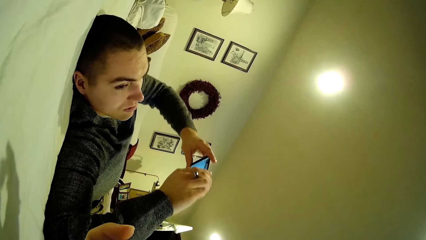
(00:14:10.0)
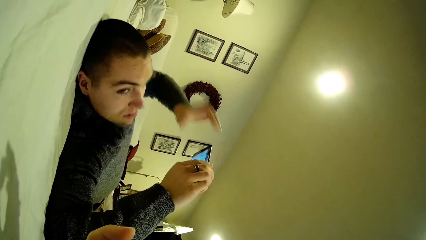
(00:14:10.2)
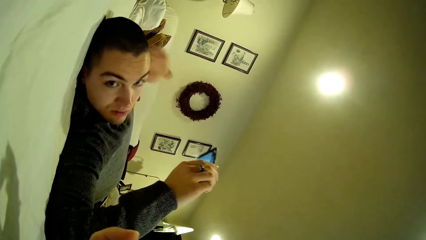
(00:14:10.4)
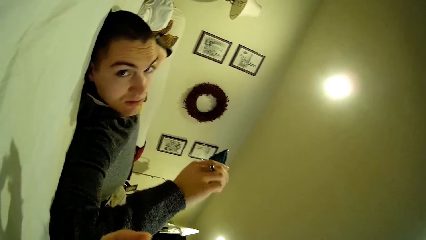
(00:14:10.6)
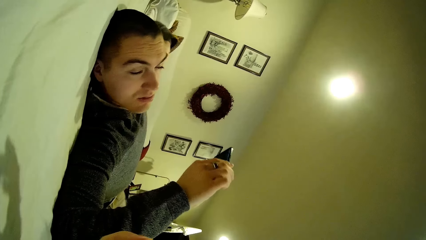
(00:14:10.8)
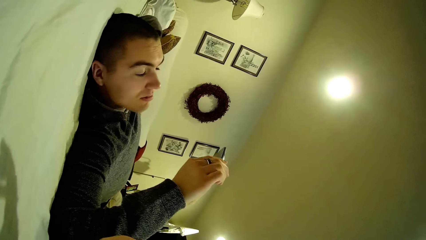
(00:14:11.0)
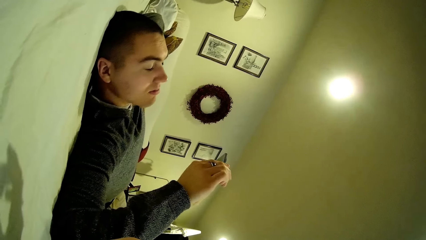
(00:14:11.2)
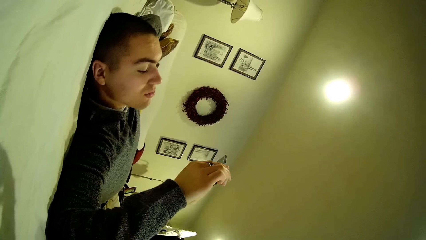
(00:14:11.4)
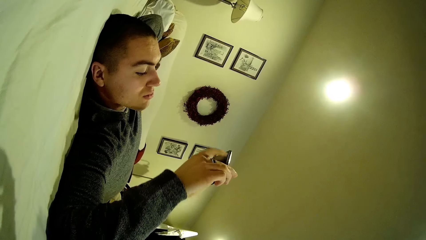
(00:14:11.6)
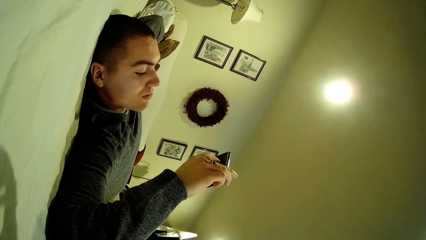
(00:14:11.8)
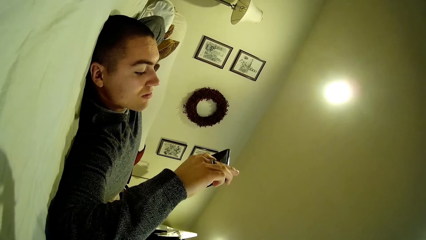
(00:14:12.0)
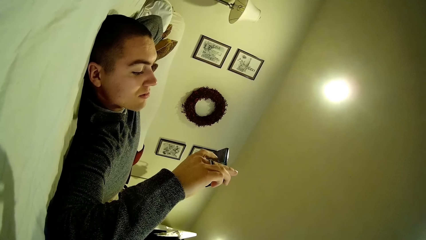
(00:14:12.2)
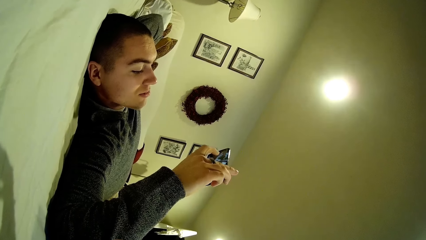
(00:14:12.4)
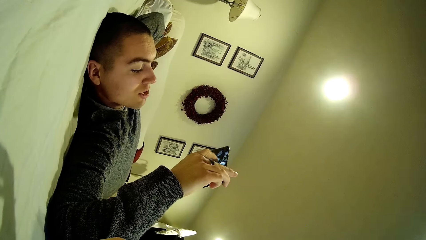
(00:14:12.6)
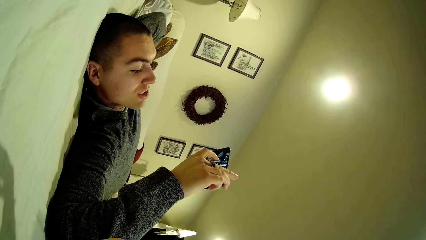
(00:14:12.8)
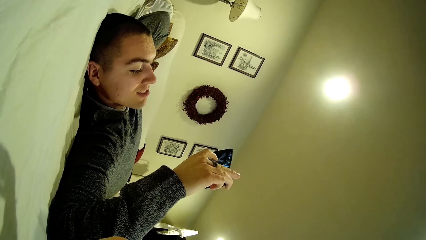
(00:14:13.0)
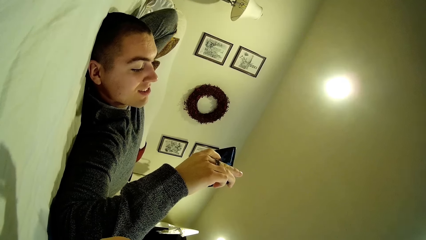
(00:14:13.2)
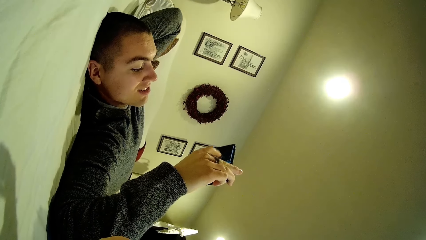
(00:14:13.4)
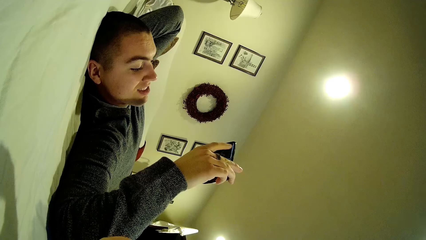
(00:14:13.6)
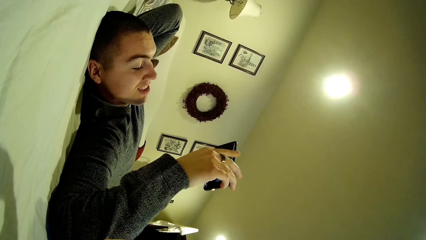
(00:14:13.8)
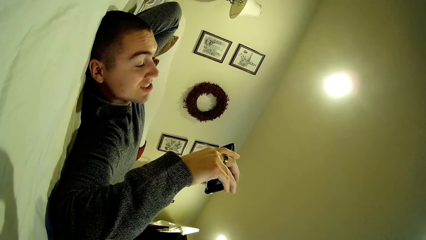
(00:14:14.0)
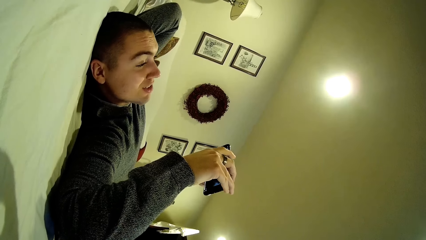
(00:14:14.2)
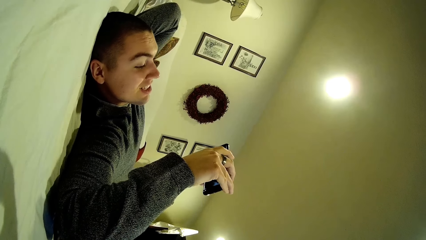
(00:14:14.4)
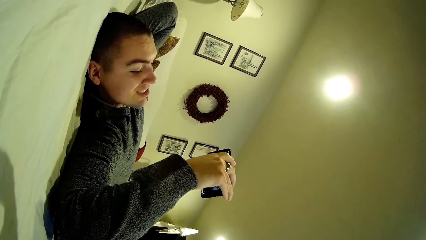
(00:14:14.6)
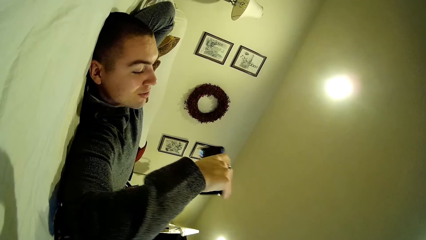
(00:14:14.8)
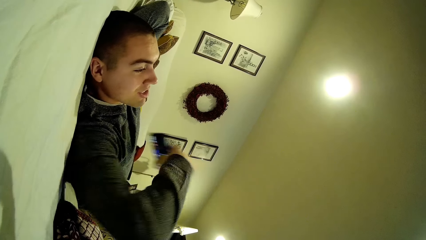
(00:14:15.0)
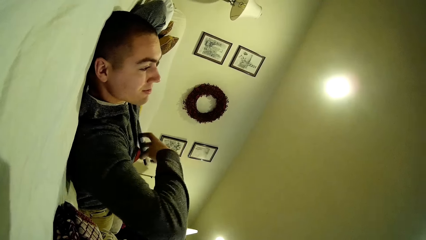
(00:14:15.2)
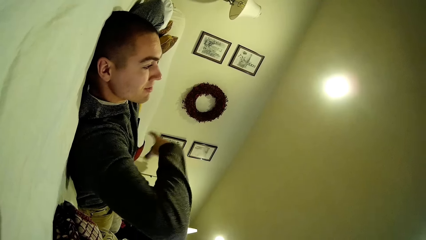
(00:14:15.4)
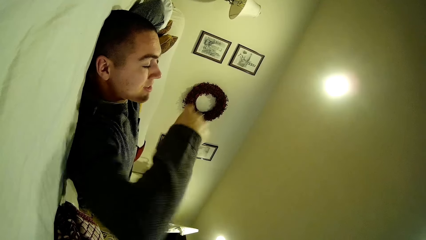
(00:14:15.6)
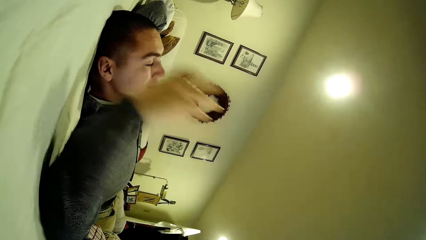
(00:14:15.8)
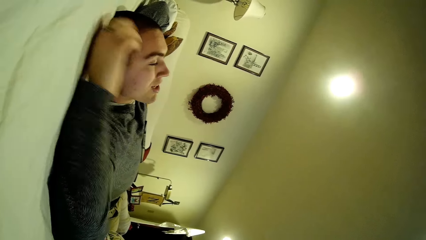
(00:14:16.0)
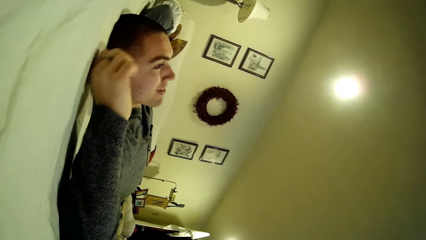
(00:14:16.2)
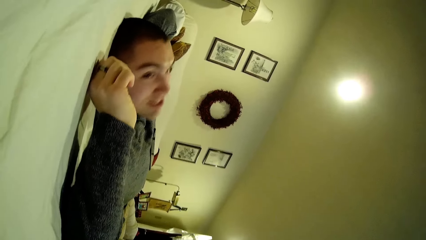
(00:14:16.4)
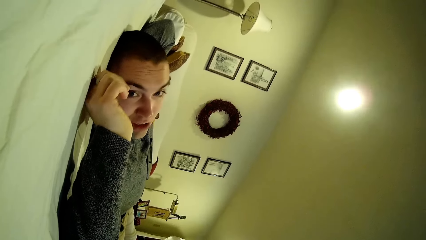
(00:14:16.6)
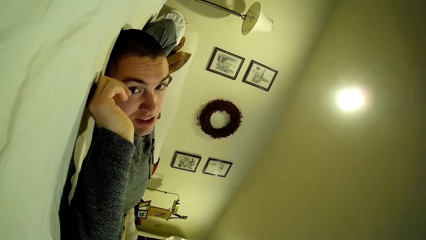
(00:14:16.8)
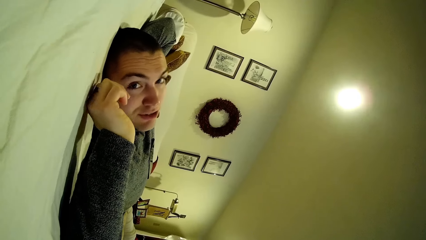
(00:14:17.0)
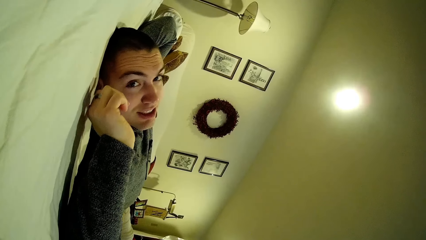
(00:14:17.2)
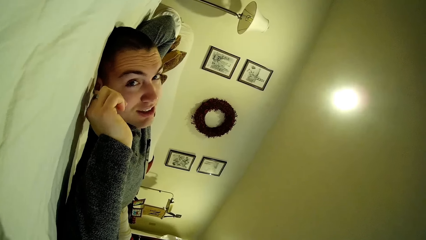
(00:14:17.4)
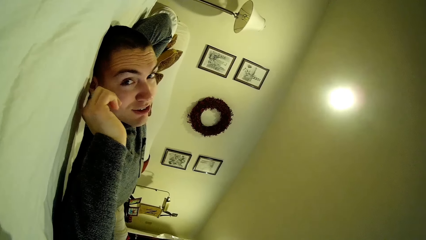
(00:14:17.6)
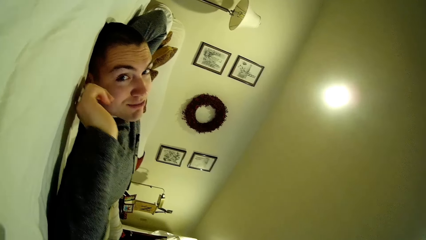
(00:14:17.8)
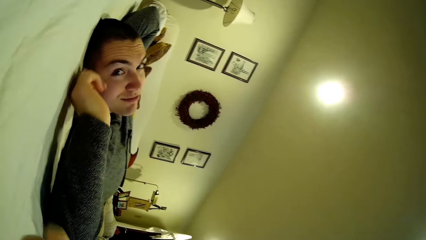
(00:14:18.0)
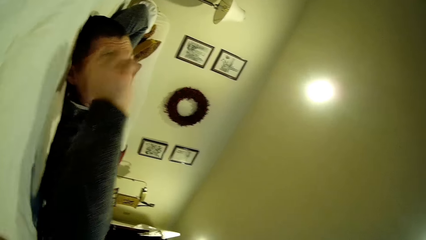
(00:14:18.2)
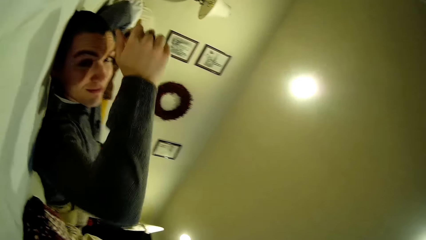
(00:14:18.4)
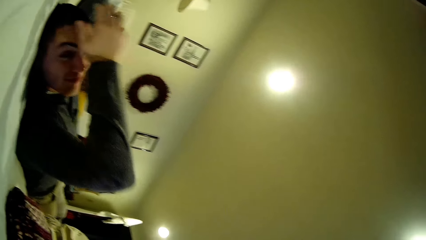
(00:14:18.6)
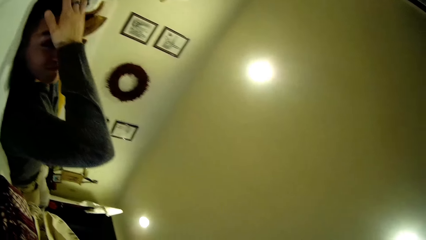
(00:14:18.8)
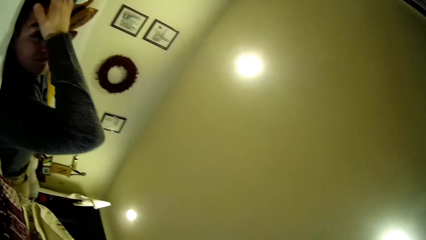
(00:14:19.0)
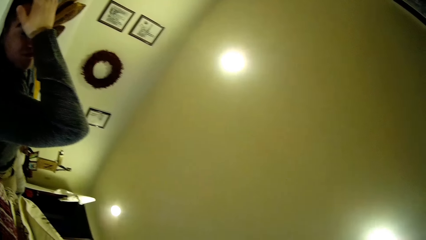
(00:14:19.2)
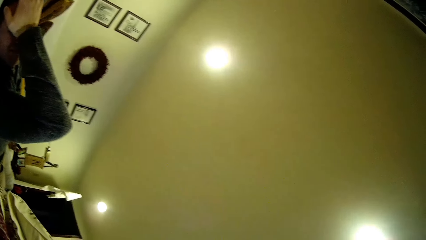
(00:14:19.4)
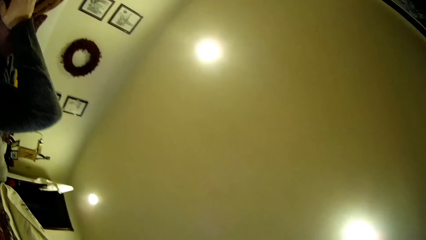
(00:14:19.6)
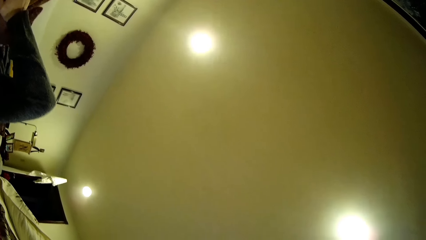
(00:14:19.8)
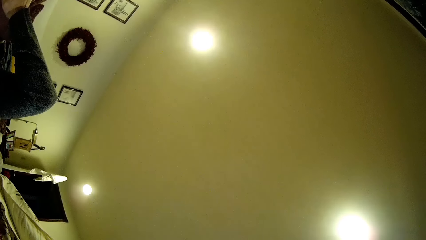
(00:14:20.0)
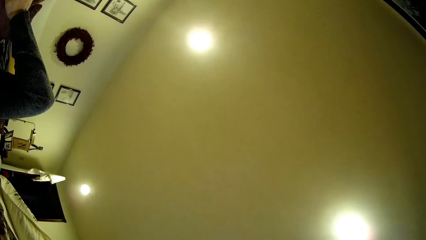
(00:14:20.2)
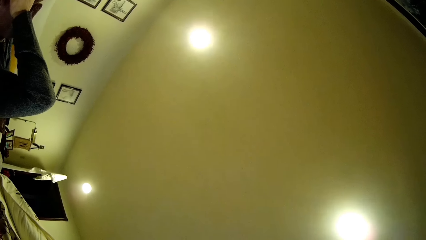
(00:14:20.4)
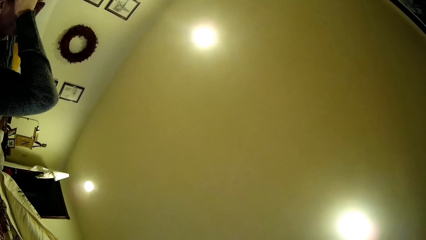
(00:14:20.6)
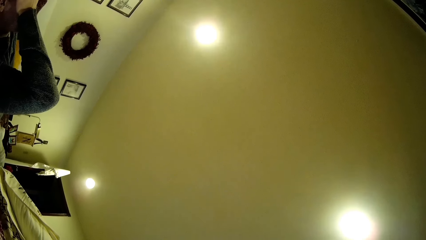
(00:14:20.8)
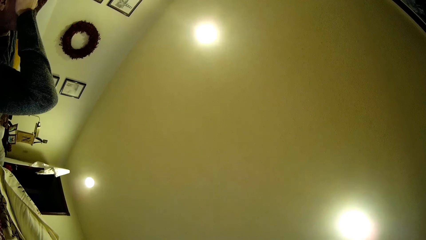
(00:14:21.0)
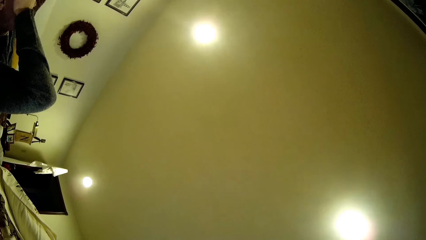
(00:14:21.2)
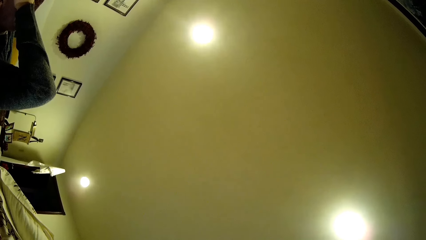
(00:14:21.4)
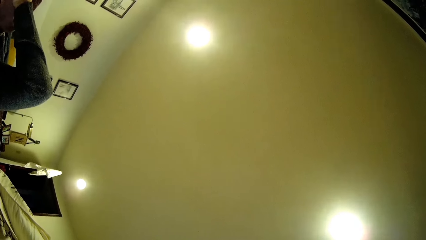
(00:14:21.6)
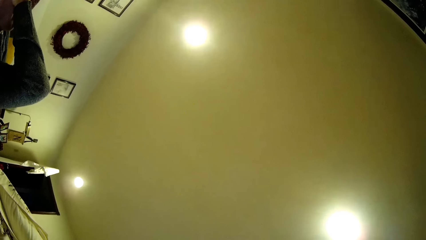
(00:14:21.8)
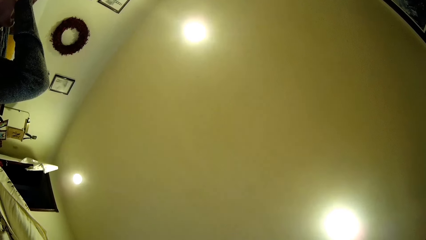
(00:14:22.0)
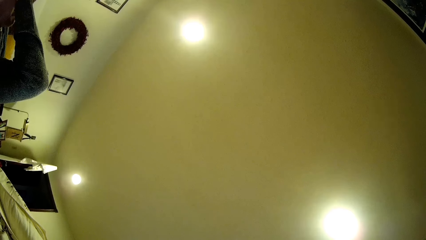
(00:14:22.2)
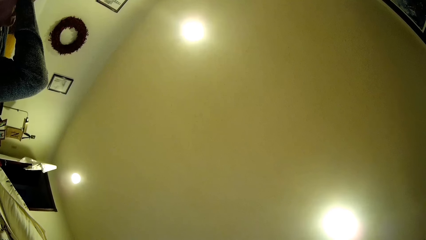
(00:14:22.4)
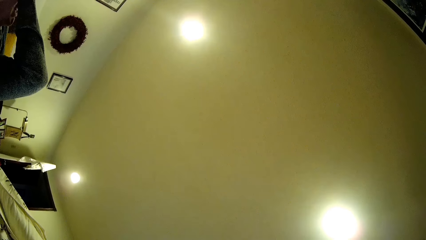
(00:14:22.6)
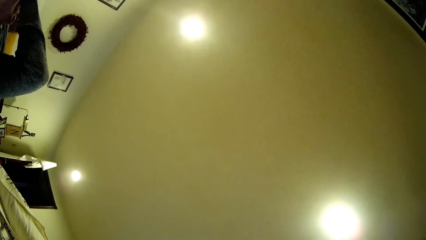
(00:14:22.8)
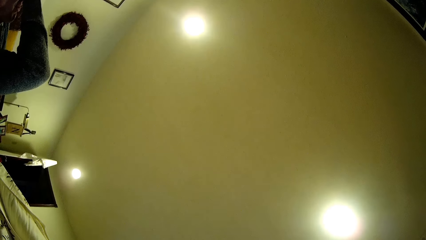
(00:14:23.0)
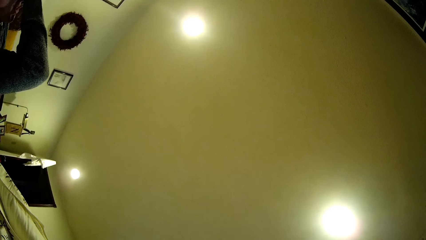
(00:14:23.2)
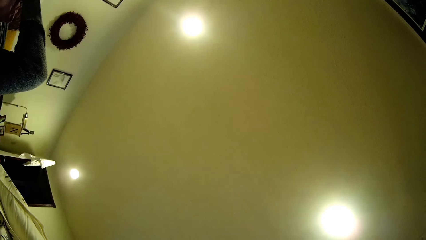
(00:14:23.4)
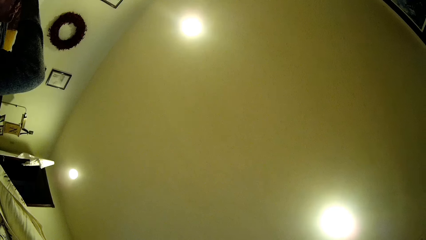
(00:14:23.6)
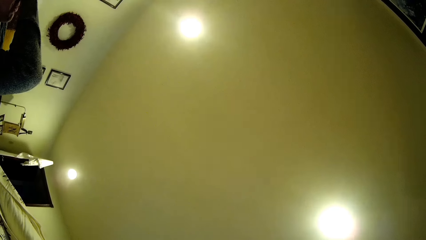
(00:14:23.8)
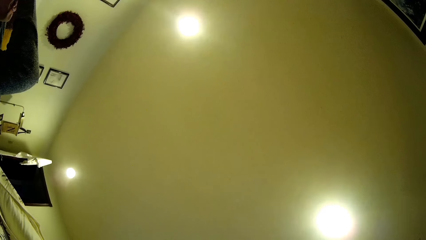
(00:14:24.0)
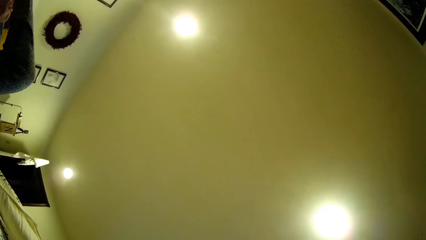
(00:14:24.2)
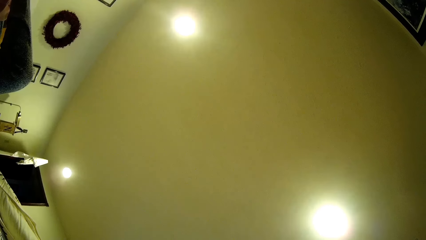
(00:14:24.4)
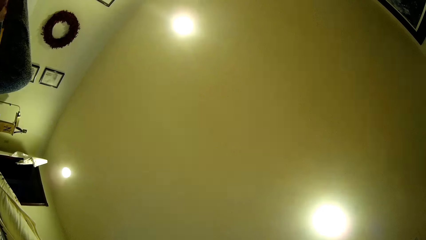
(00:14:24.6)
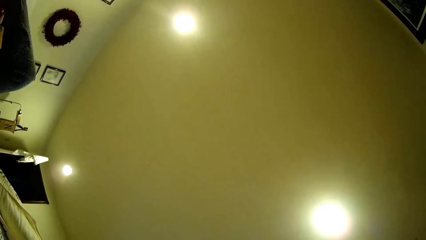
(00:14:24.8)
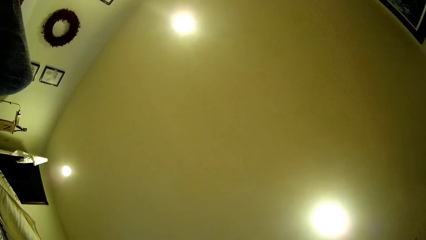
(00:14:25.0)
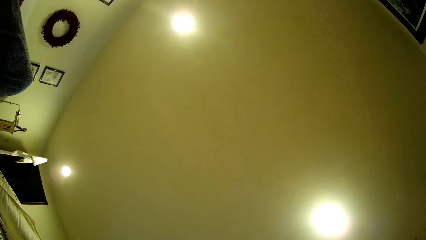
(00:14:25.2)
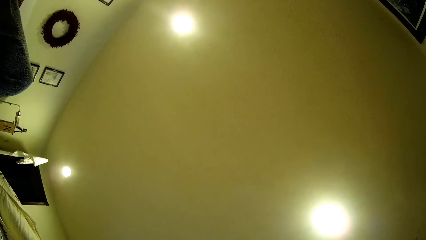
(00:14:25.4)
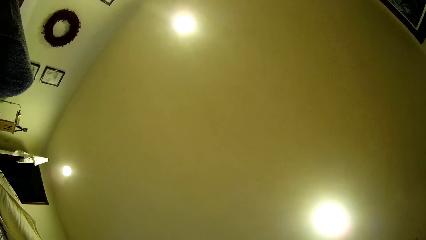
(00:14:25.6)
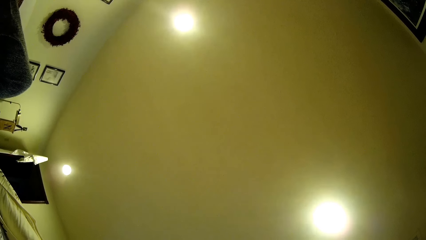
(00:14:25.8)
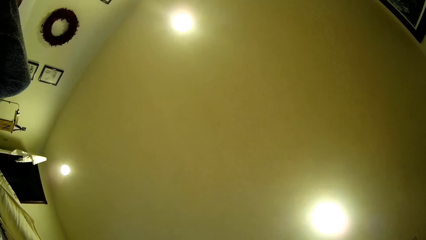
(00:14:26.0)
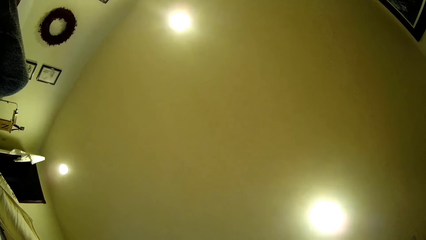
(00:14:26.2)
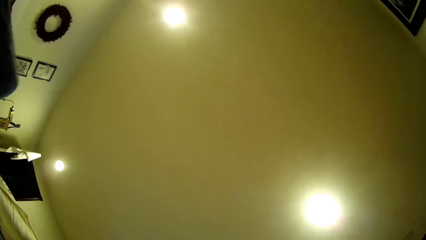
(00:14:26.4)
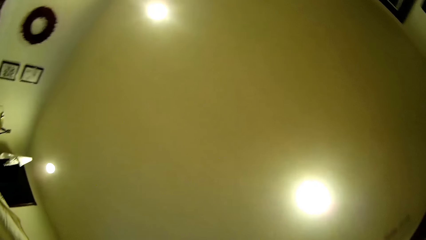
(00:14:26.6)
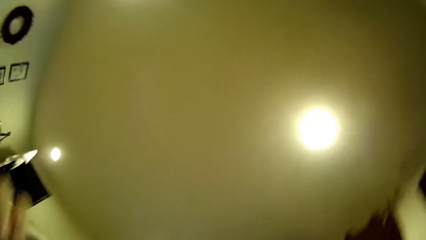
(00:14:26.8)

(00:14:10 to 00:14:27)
A man lifts the hand, uses the phone and drops the phone. The man lifts the hand, looks around, touches the face and looks around.
